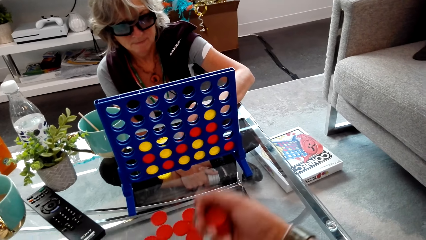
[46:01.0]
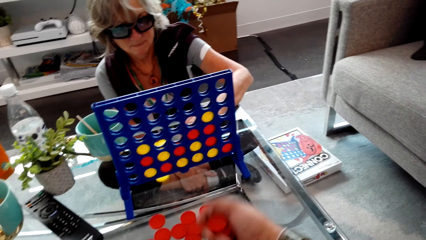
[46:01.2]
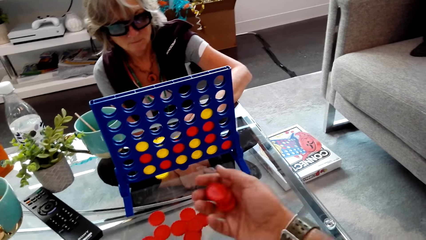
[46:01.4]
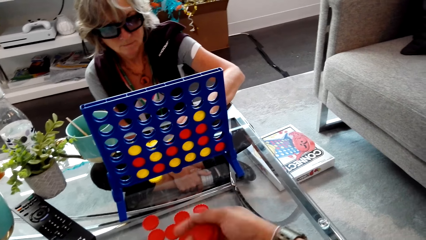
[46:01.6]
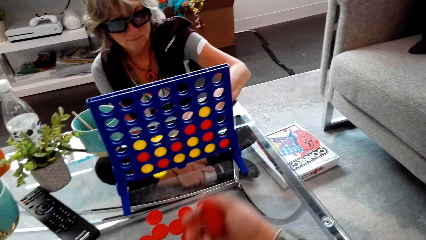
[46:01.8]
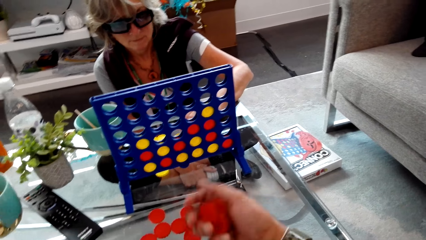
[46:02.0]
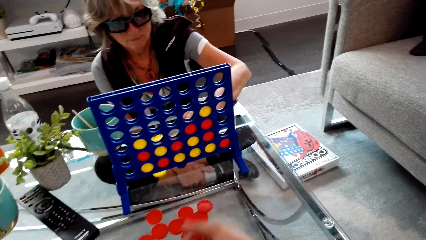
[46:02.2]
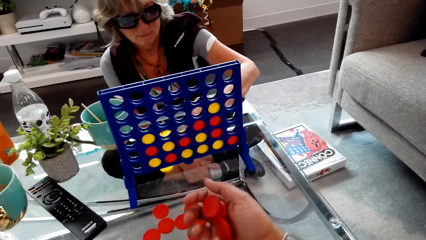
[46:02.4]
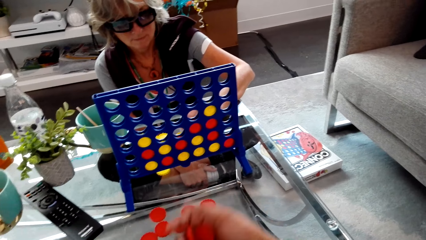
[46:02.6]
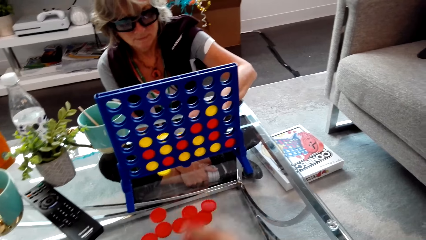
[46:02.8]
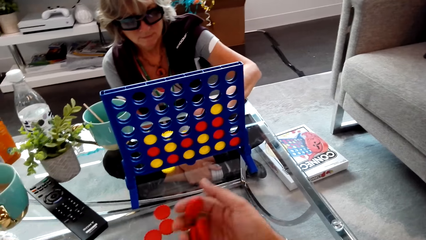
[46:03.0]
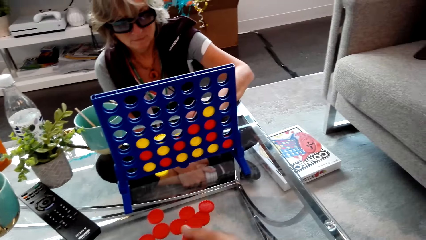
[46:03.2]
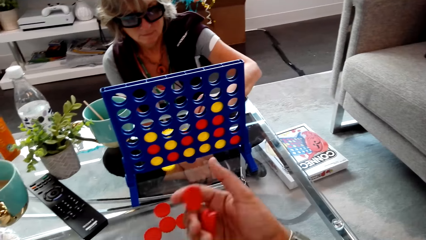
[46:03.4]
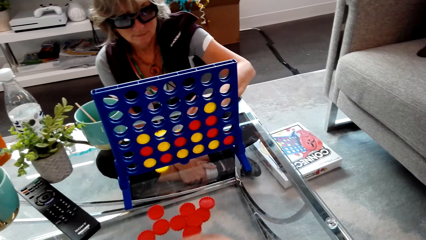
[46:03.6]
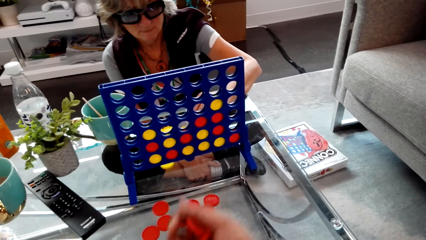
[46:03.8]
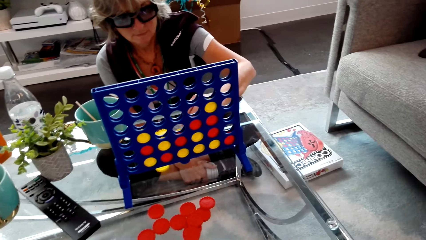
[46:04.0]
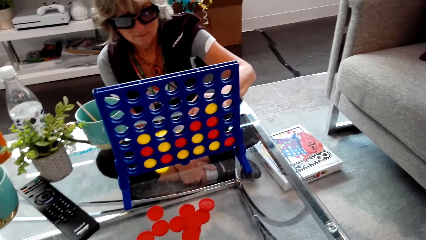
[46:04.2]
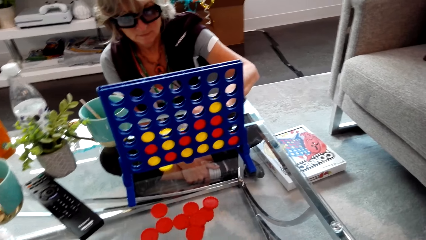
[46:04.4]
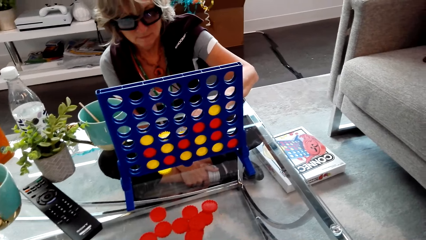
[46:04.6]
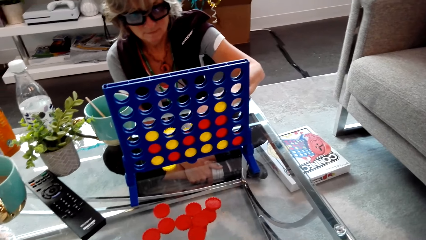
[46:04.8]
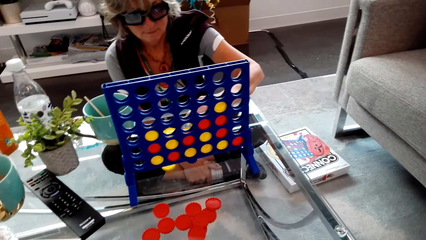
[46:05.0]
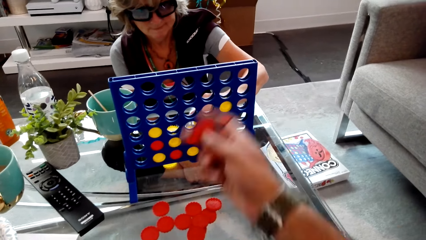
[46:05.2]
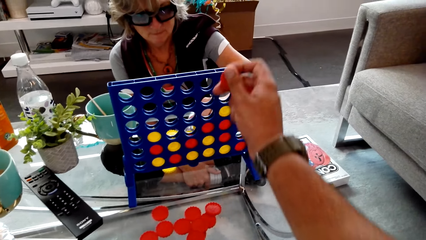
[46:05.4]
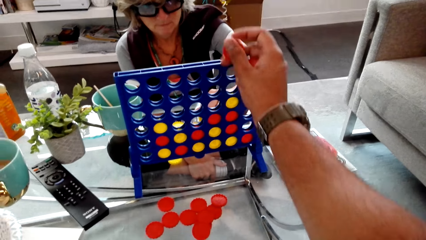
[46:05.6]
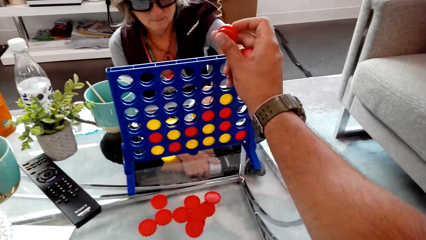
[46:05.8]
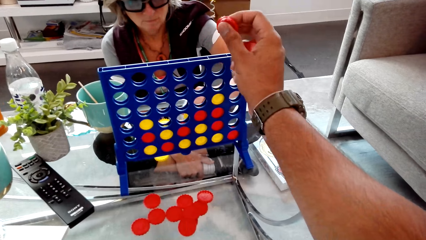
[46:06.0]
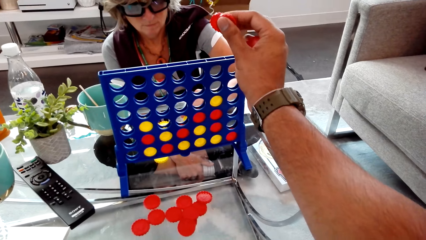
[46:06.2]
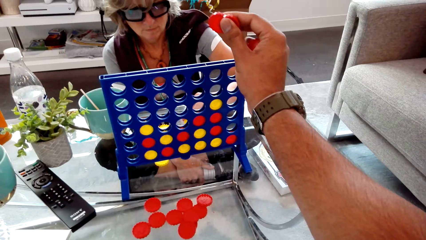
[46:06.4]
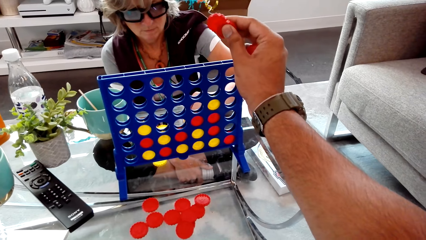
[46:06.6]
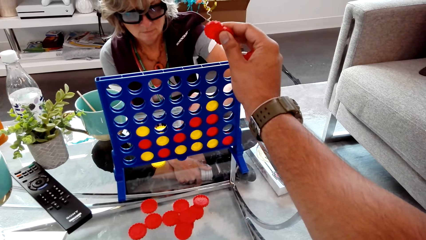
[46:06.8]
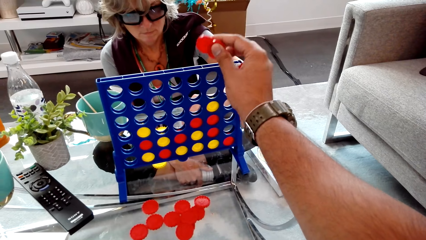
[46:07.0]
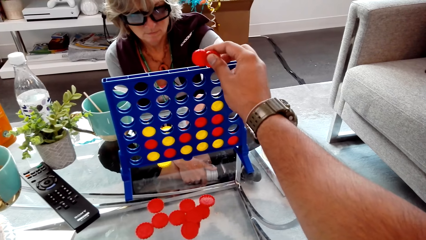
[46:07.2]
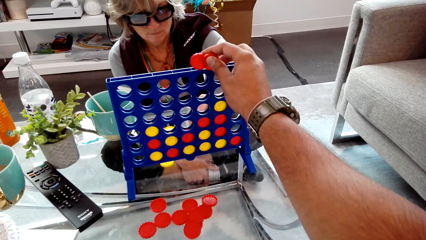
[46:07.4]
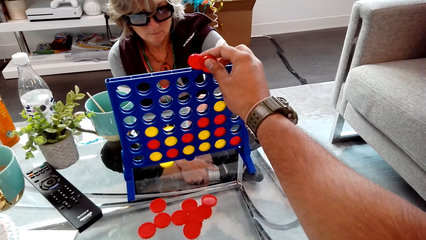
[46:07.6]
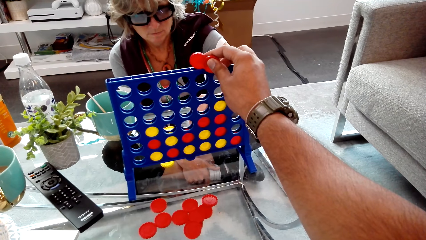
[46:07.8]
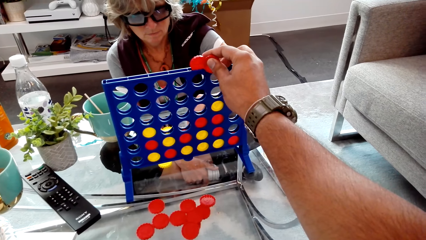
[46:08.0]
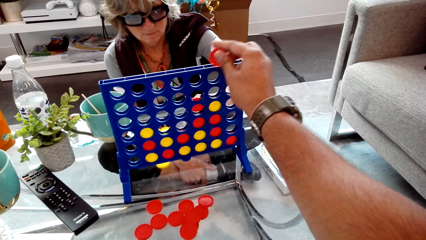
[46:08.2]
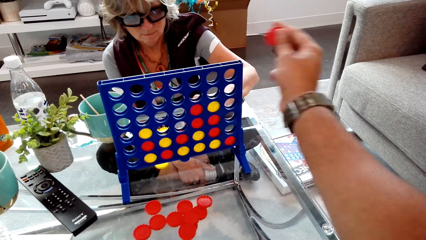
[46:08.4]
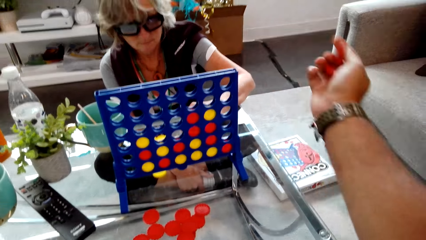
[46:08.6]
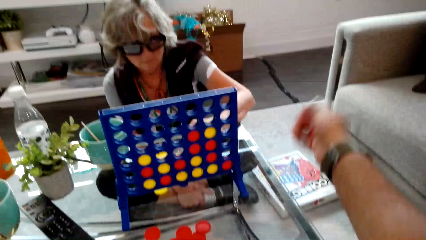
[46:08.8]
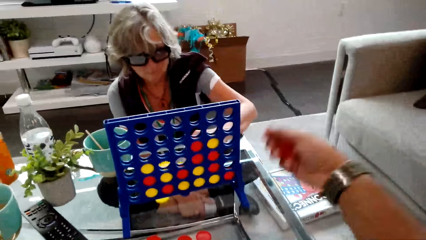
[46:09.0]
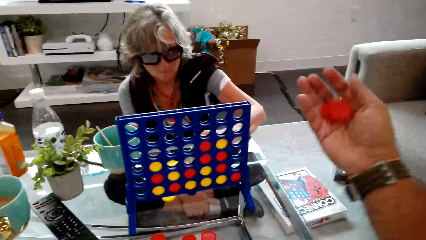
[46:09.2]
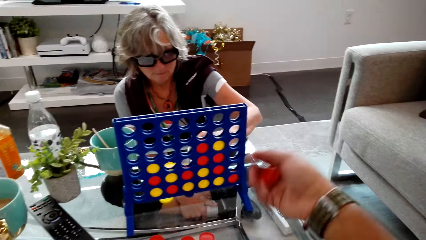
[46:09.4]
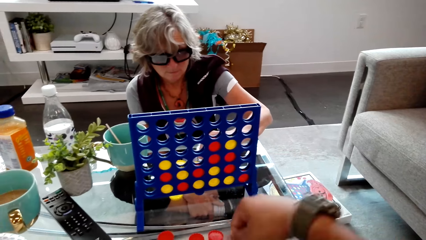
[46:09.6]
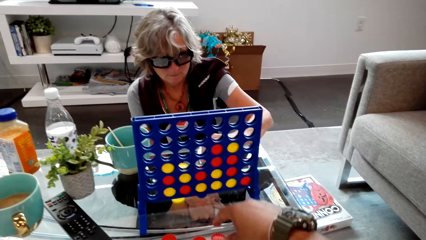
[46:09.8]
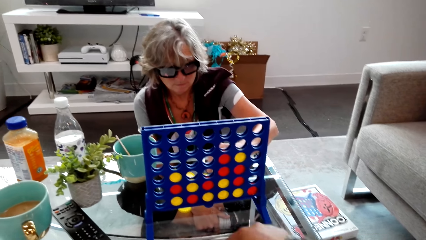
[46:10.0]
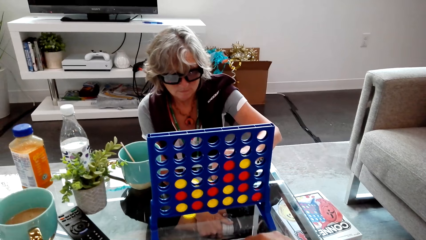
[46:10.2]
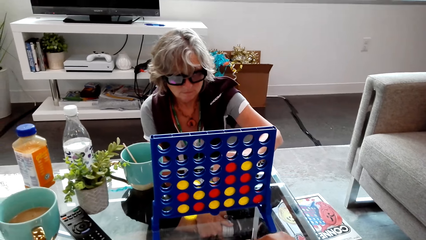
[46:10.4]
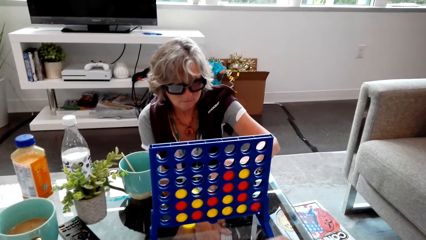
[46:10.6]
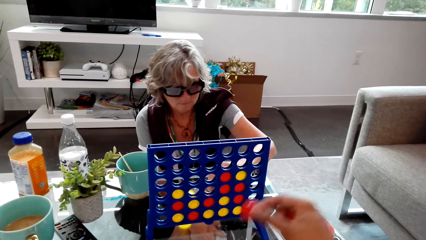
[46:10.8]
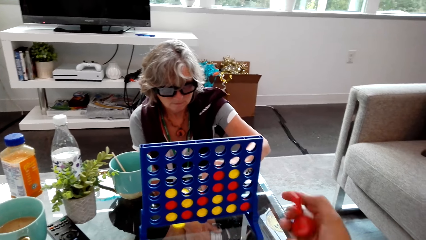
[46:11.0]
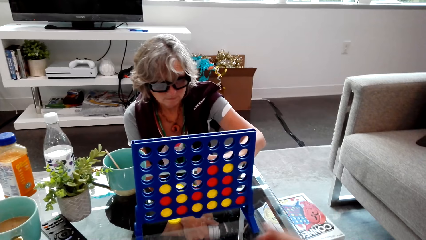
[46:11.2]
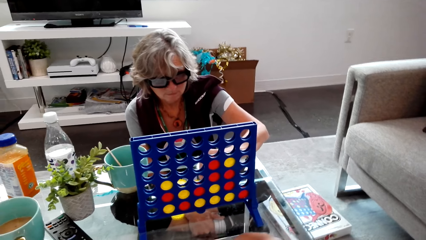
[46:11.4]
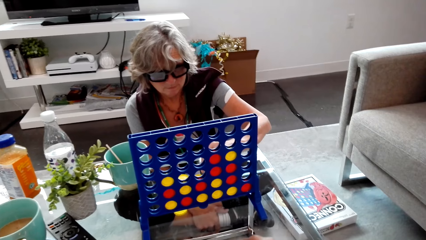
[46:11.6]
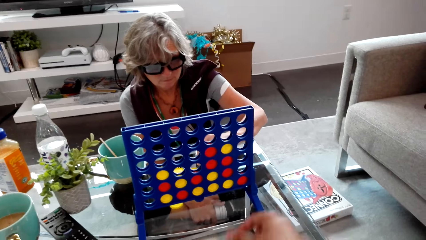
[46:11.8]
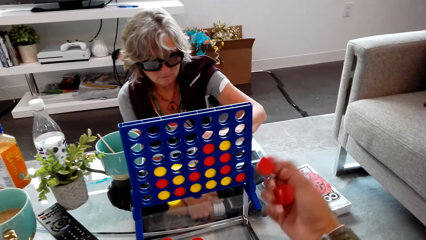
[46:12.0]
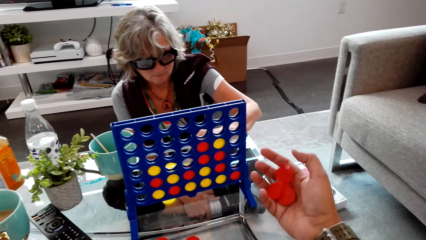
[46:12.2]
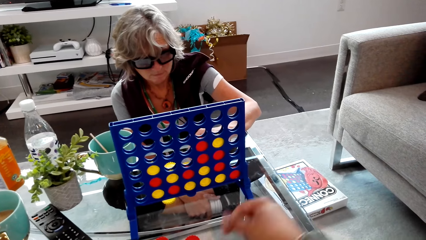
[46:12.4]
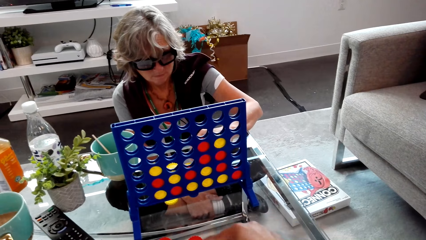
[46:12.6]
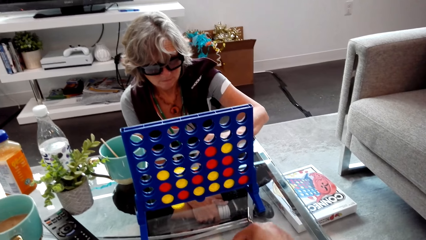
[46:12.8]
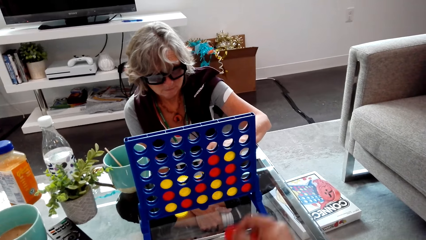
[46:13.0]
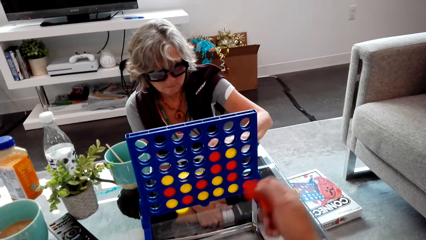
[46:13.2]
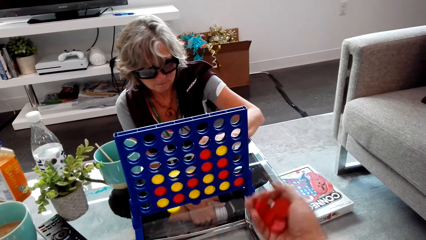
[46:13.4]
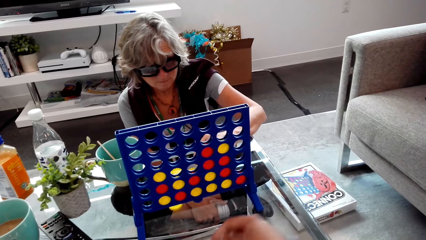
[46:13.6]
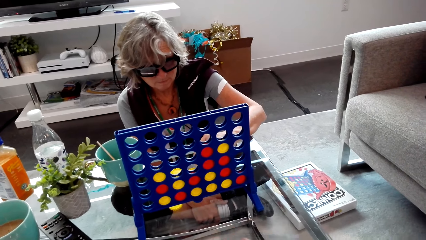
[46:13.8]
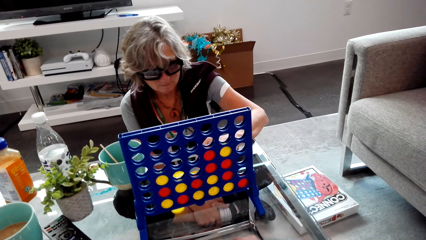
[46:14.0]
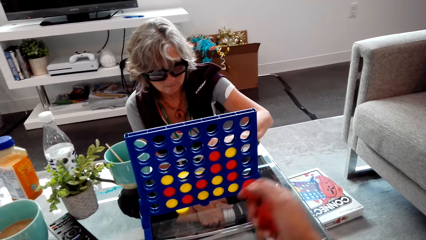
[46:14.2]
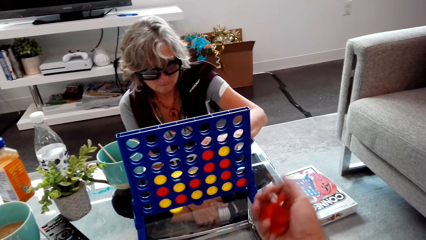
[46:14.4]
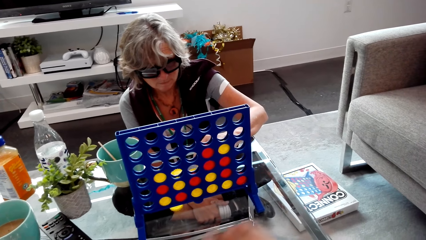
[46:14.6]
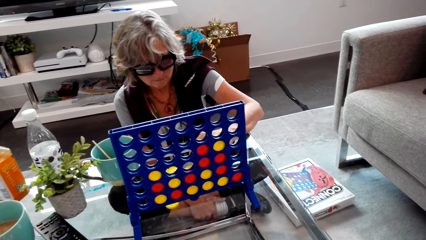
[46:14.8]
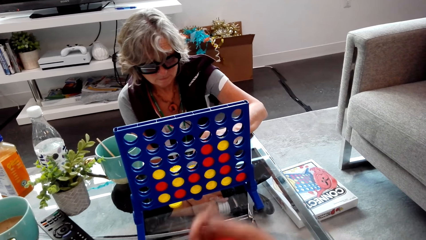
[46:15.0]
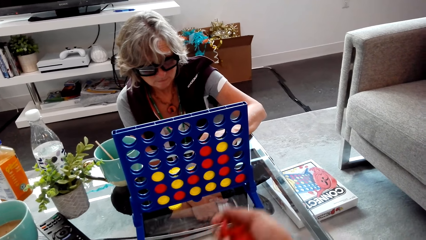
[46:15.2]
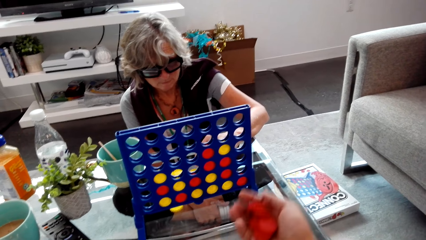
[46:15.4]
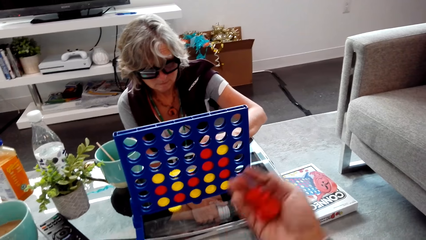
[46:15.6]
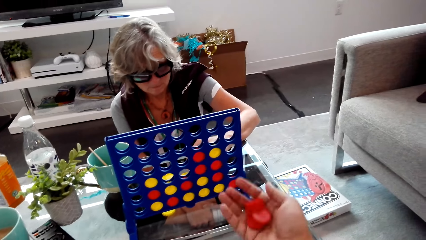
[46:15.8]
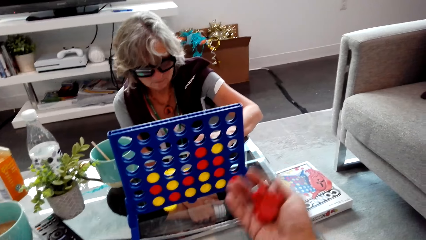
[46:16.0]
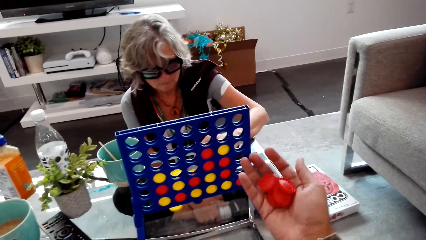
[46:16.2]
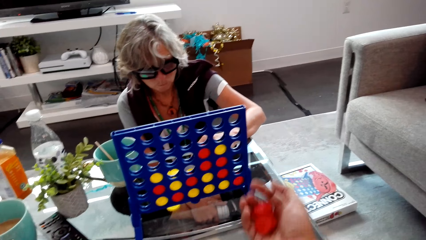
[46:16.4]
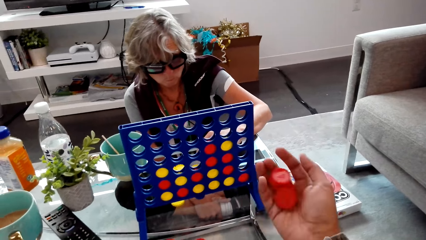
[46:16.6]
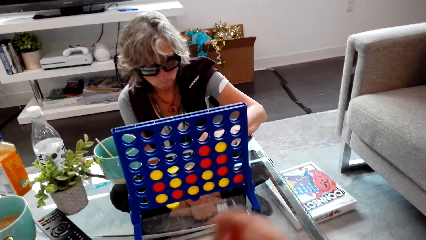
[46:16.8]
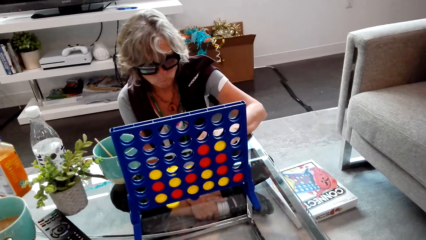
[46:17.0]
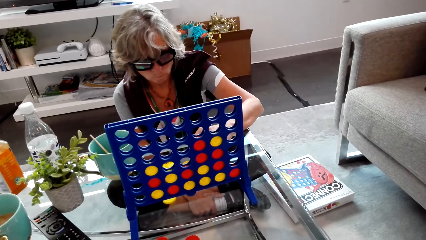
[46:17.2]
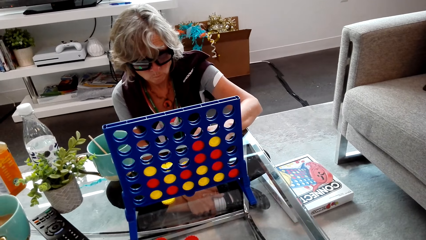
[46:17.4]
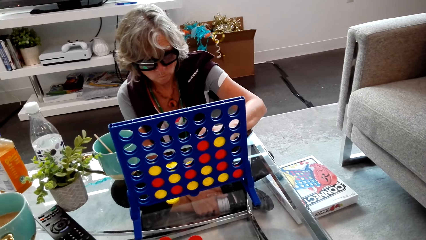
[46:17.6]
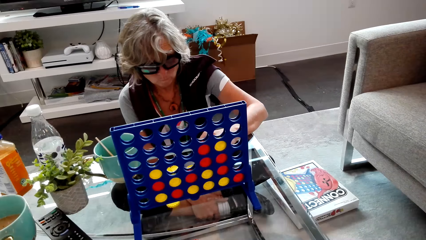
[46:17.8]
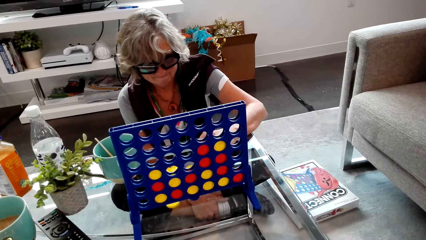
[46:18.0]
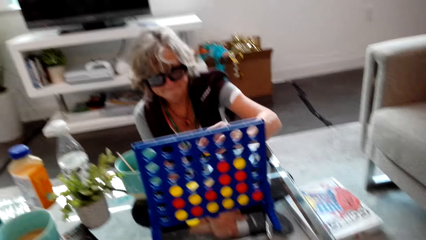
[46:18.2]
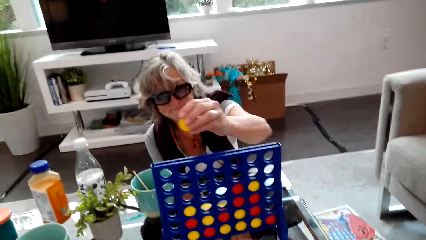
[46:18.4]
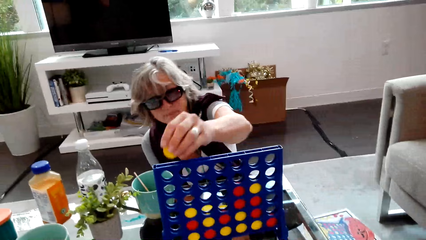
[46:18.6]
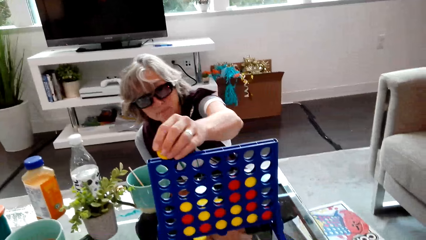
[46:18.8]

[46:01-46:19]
The camera wearer touches something. They shake checkers. They play a connect four game. They hold something. They play the game. They look around. They shake something.
